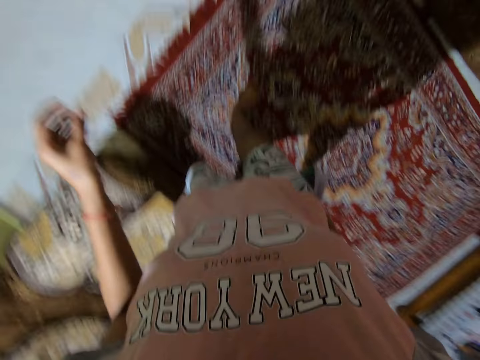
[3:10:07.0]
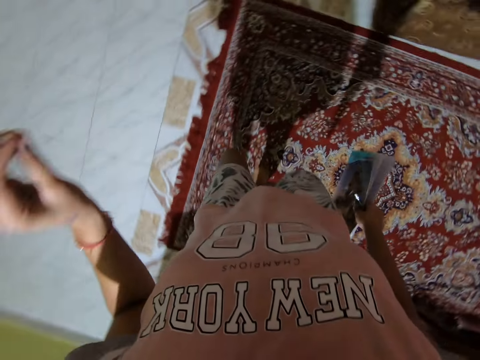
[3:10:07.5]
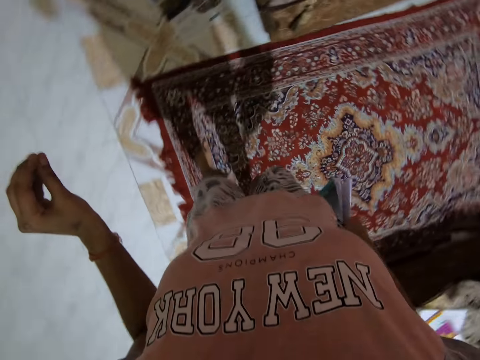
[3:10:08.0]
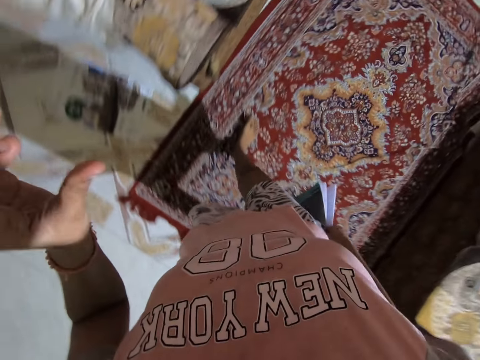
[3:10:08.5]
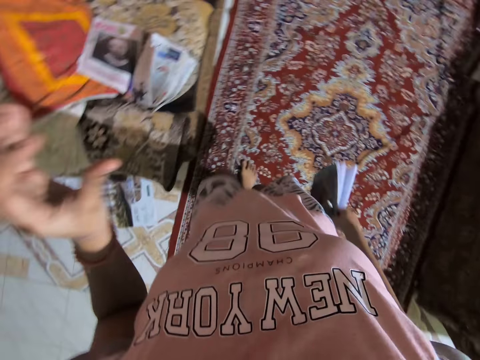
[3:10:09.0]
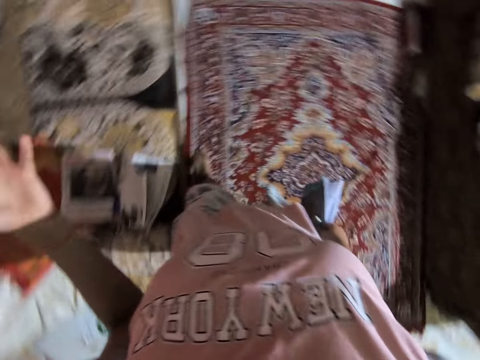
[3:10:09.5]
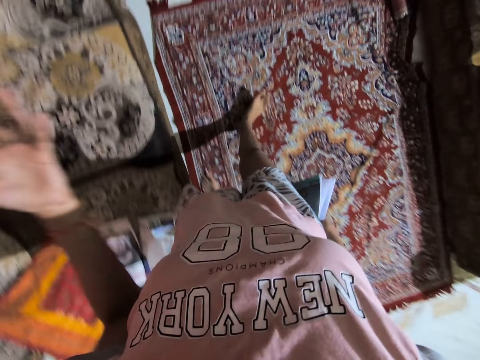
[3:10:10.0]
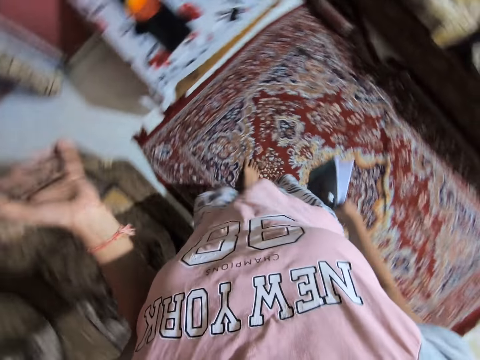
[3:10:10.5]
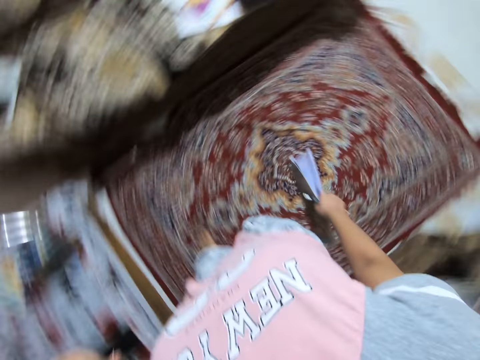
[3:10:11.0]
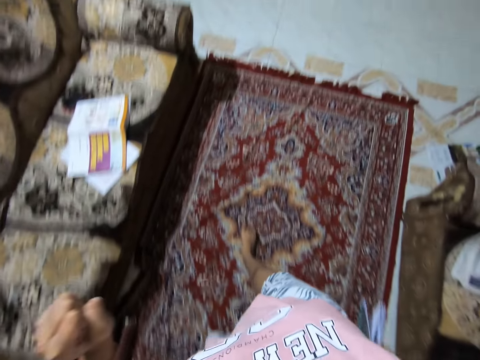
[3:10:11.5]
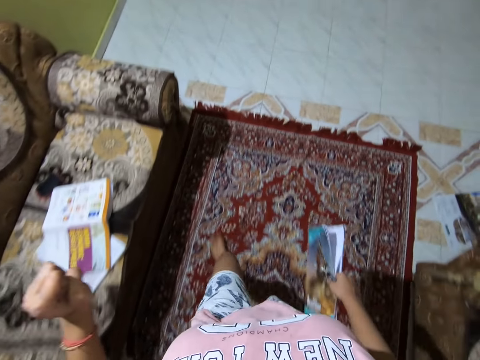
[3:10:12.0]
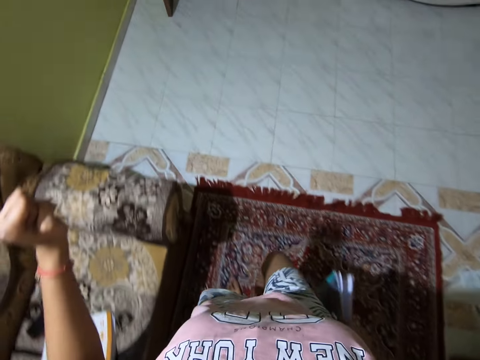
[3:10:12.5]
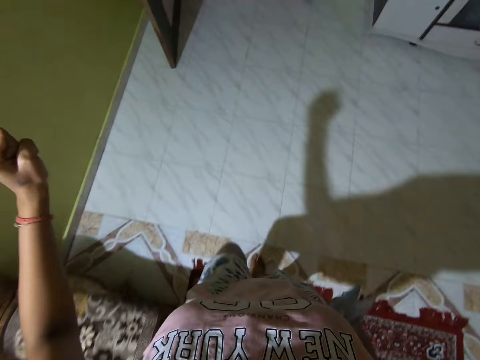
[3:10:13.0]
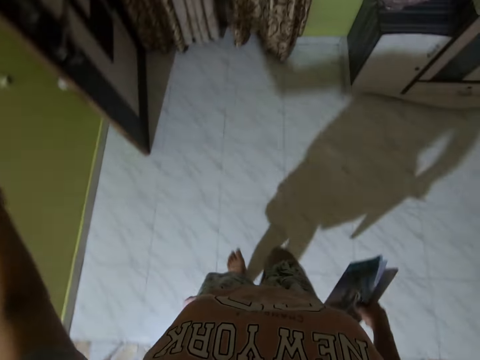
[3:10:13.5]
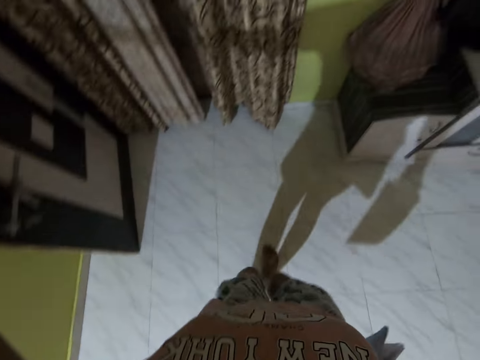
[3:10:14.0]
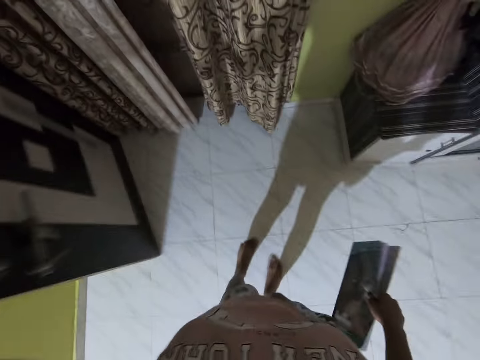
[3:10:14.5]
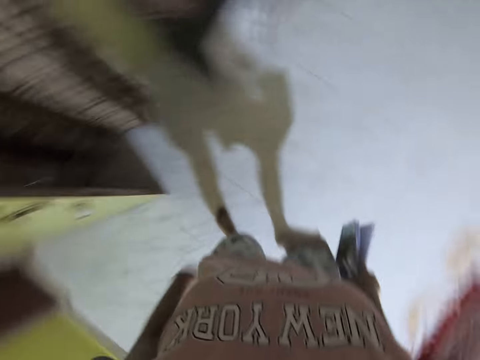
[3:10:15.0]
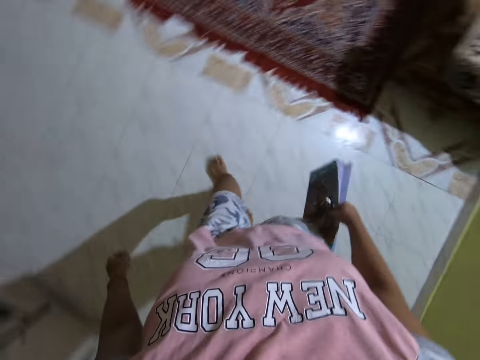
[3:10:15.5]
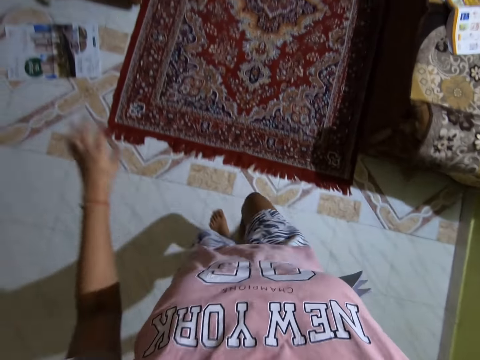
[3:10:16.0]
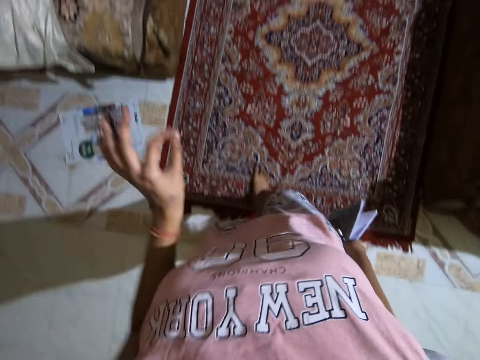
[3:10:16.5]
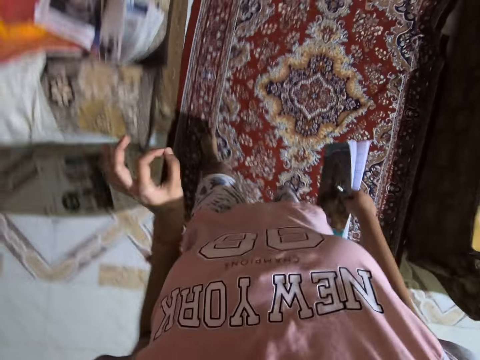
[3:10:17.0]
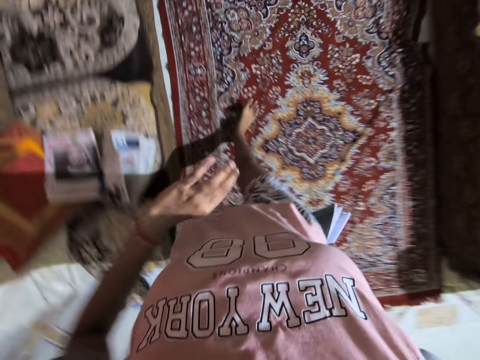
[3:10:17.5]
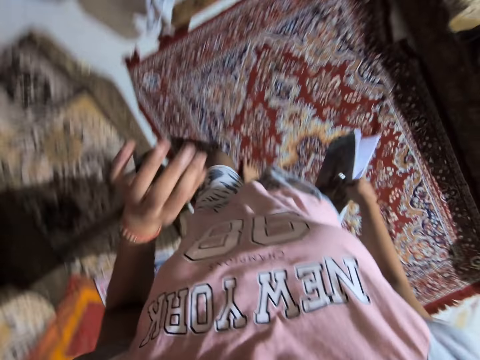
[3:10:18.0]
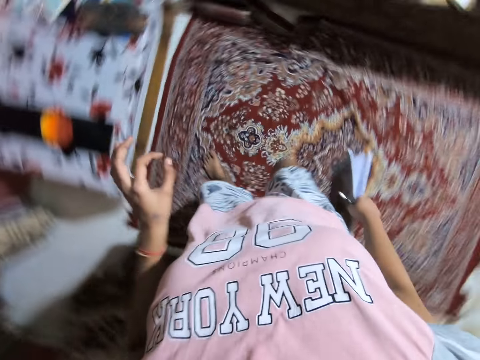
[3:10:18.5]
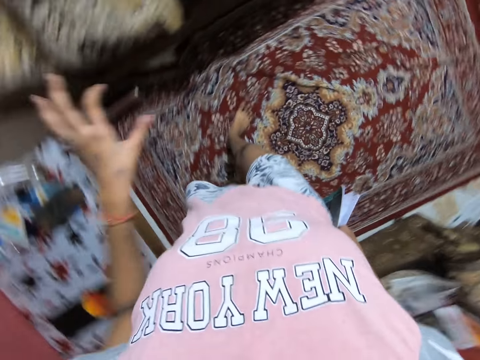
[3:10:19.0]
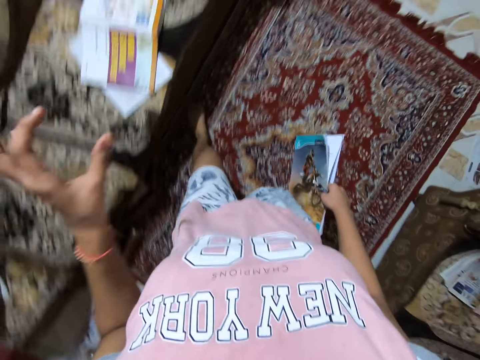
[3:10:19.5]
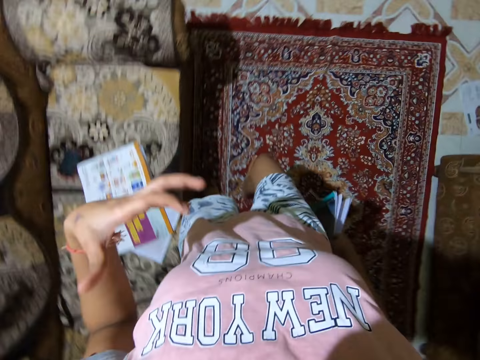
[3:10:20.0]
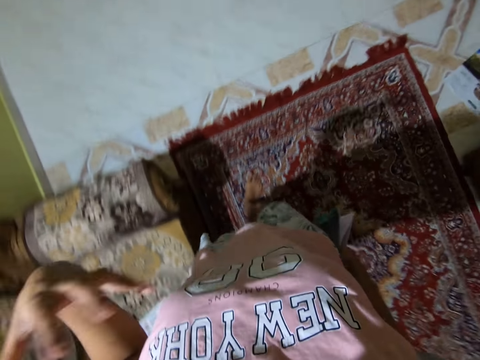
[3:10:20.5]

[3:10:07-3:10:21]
The camera wearer walks to a door. They close the door. They move to the carpet. They pace in circles.

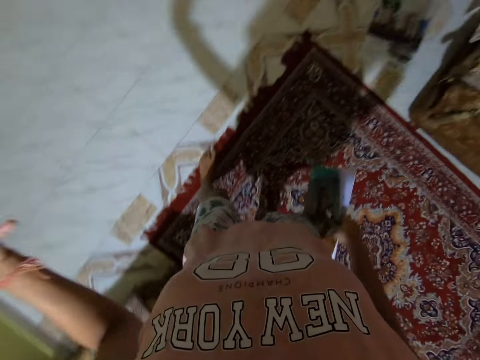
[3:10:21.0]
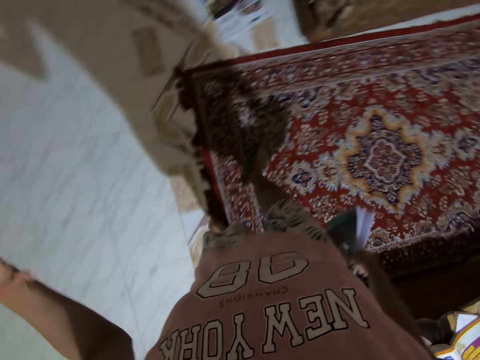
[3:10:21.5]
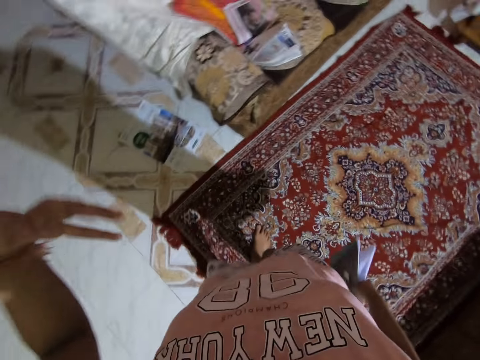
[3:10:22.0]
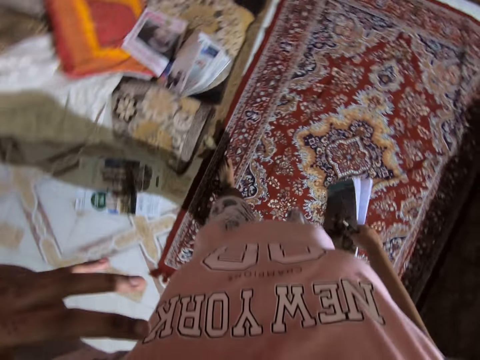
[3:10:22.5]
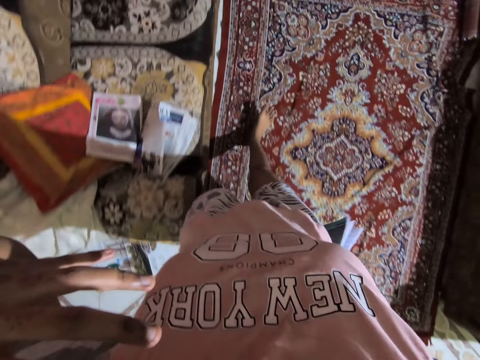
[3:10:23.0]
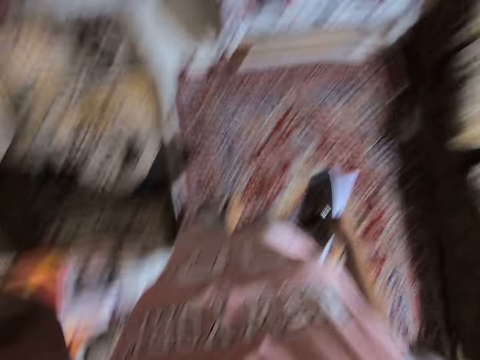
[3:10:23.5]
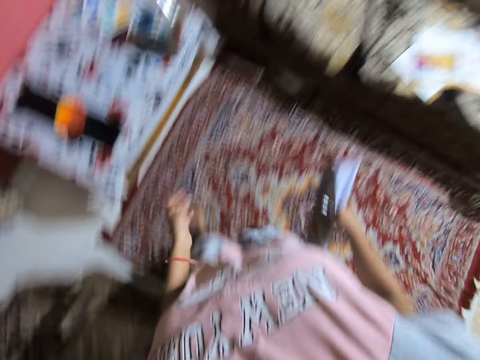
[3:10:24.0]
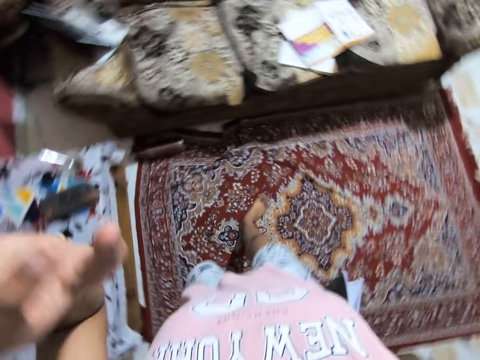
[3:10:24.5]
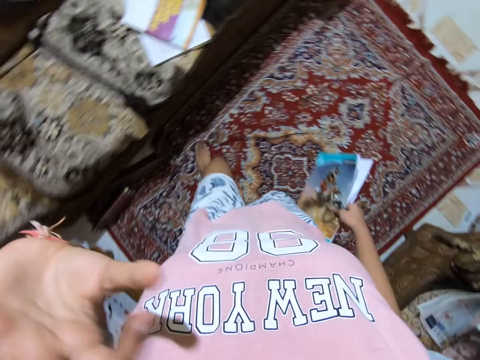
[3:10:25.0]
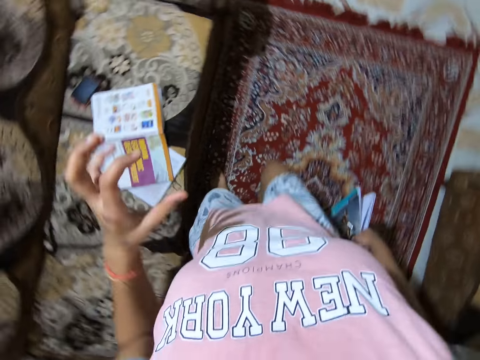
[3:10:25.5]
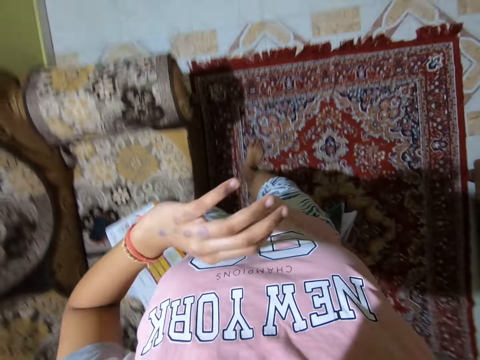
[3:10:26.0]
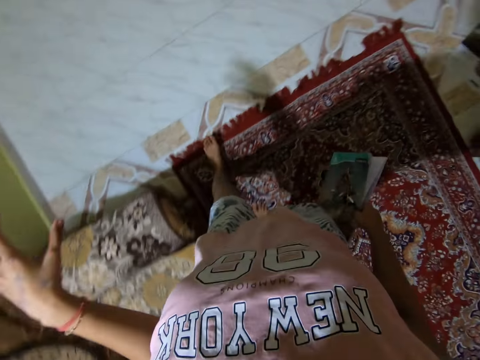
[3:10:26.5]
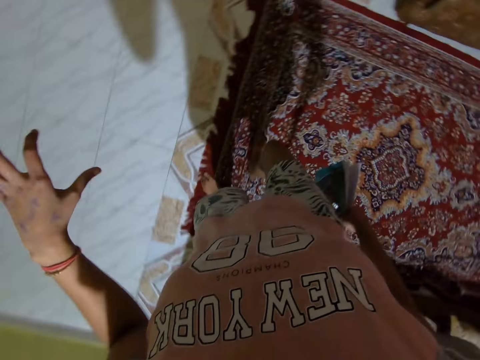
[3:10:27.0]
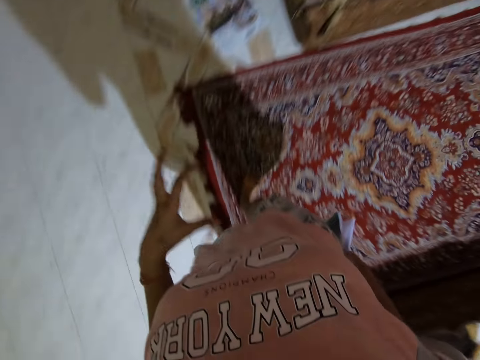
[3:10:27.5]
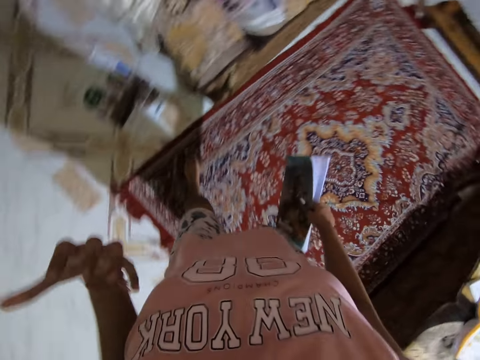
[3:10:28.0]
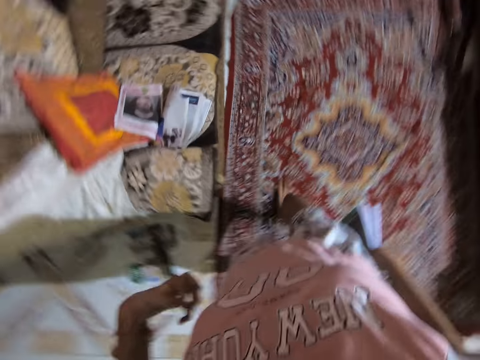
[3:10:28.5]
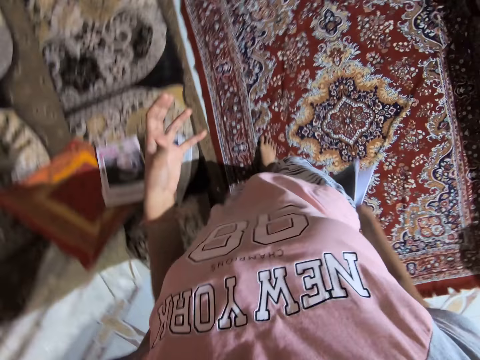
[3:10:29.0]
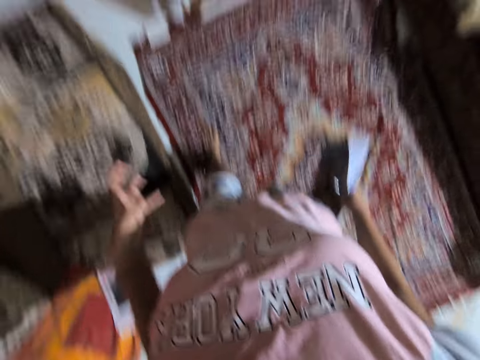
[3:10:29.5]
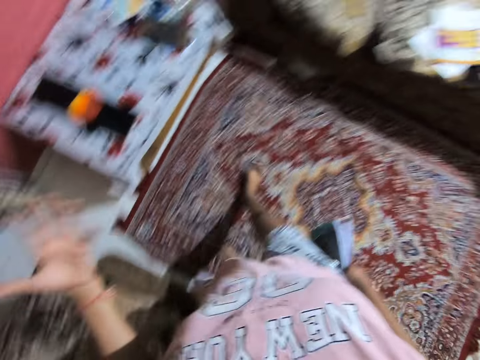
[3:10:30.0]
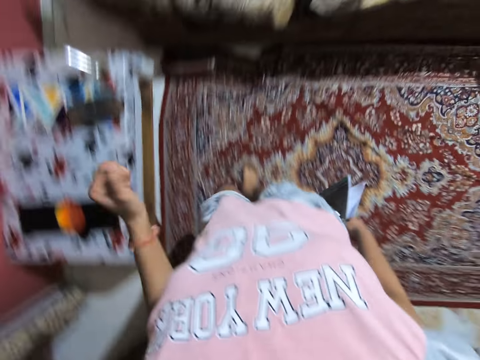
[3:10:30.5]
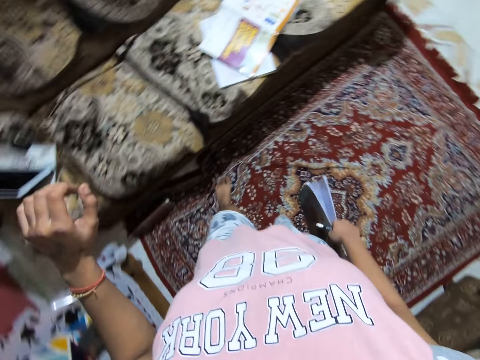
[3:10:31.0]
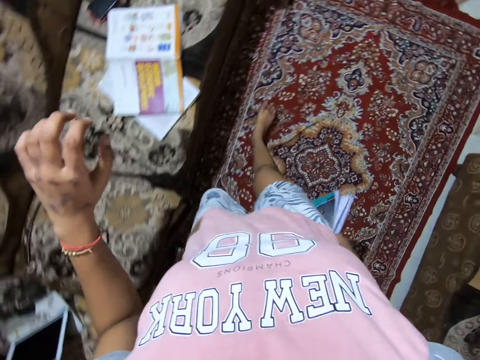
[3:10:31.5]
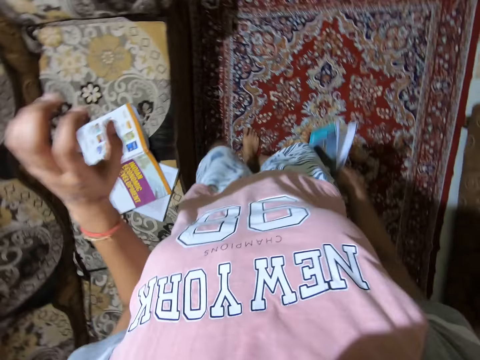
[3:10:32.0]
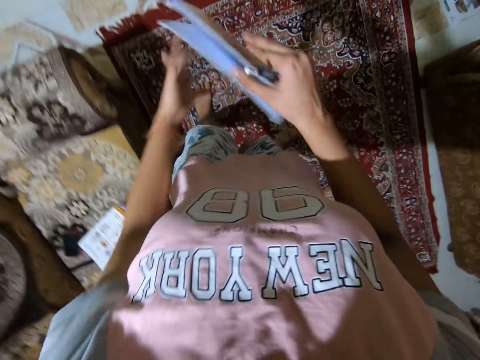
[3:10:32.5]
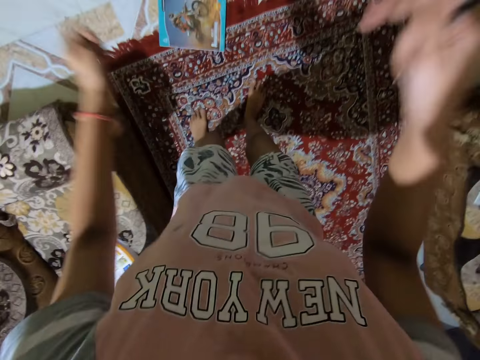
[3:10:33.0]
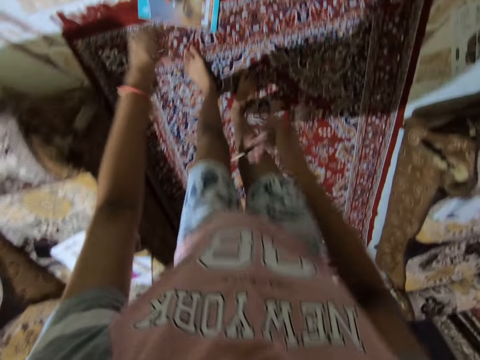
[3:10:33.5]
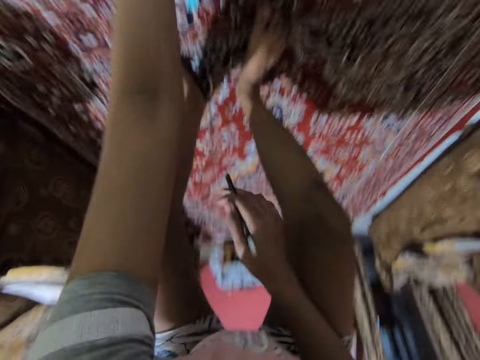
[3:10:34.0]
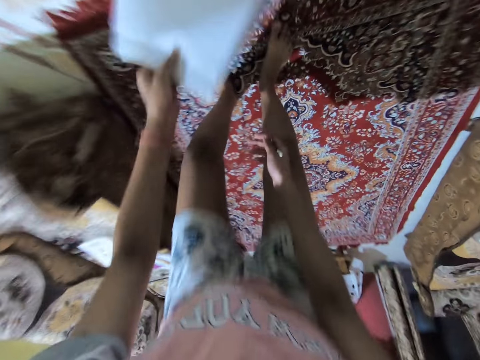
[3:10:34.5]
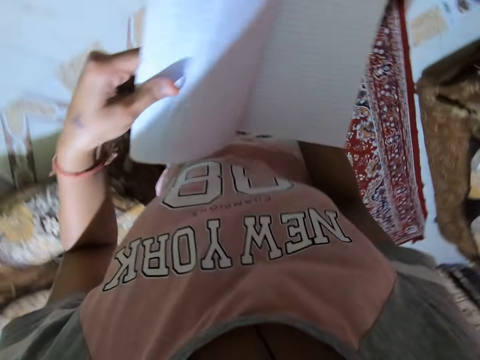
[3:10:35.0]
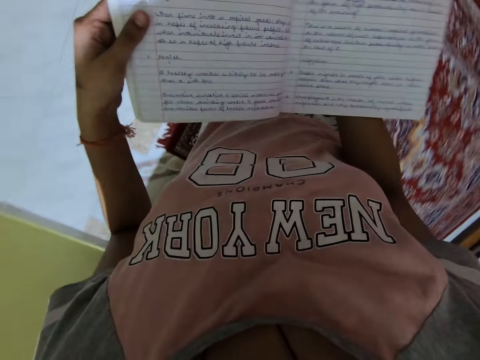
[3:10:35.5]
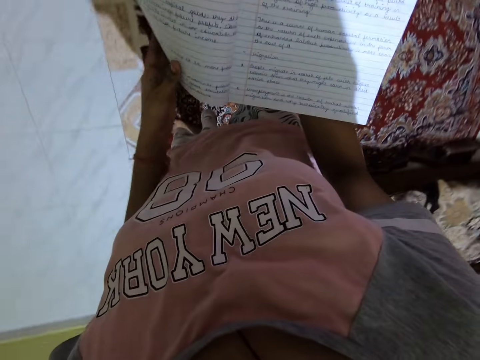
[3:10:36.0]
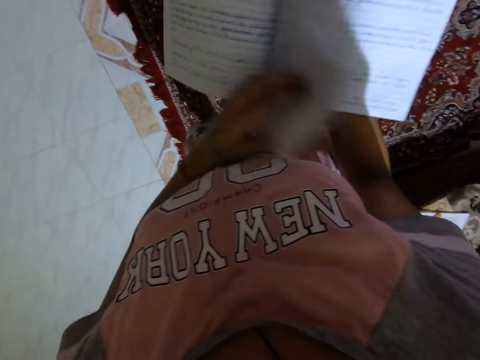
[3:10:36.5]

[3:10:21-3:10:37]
The camera wearer goes around the carpet. They drop the notebook or exercise book on the floor. They pick up the notebook from the floor. They bend downwards. They hold the exercise book. They turn a page in the notebook.
